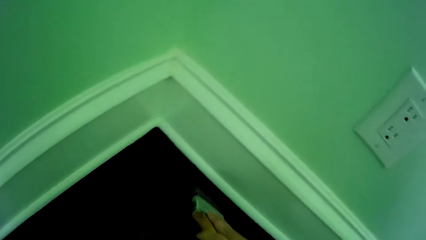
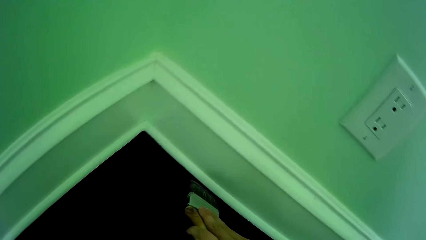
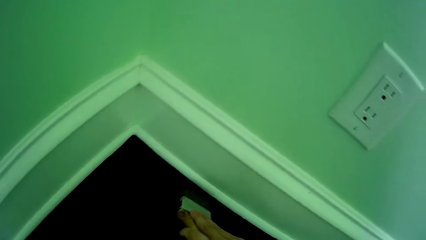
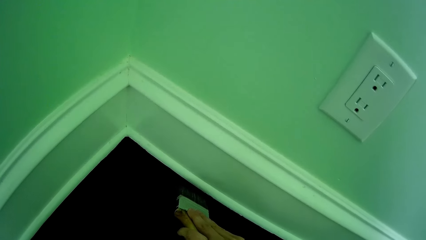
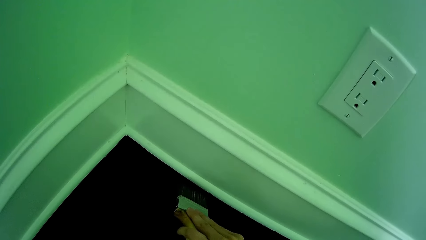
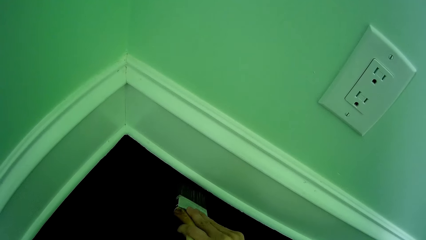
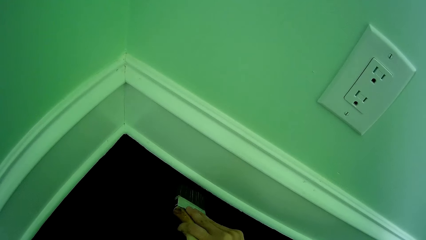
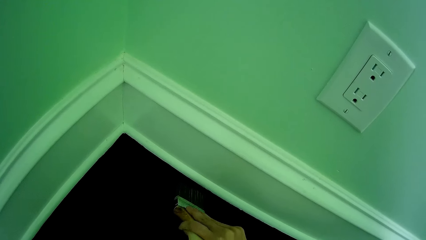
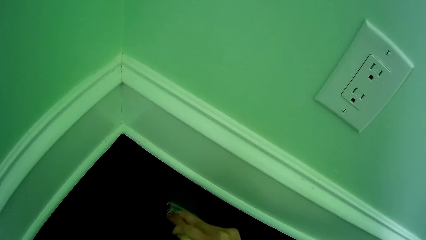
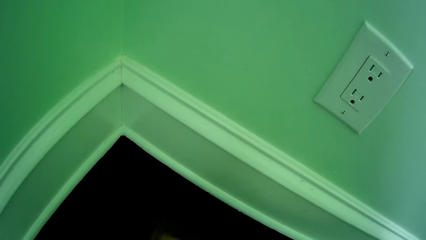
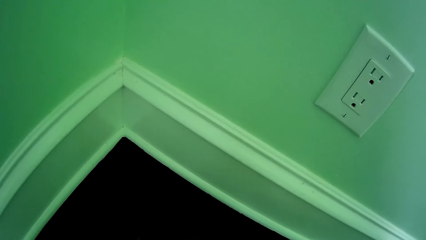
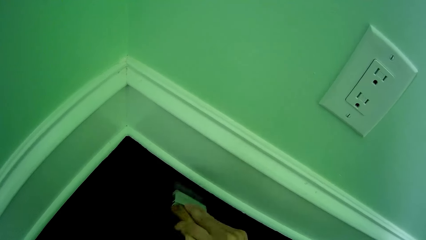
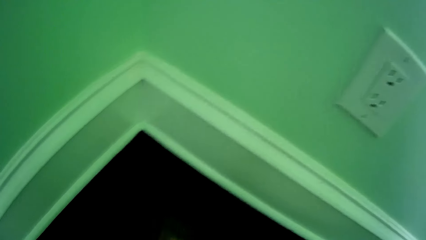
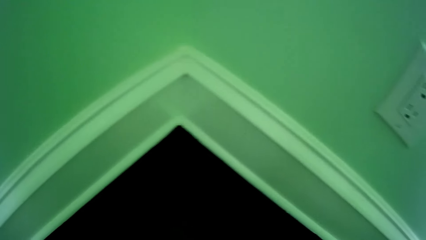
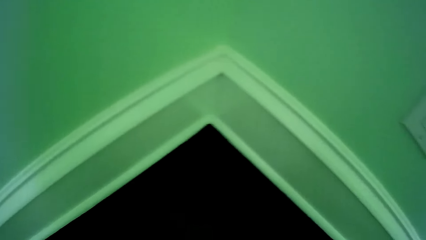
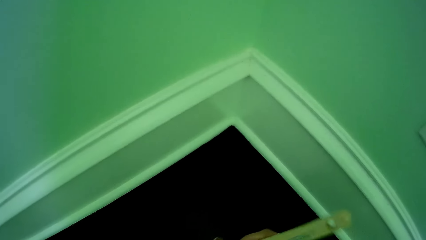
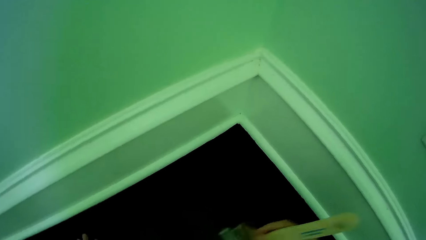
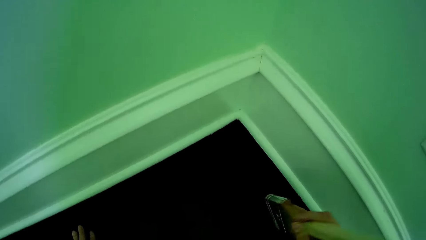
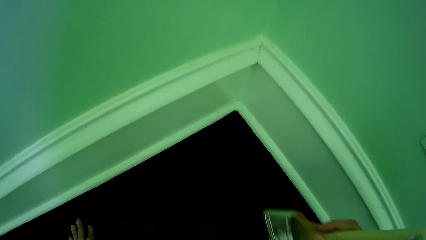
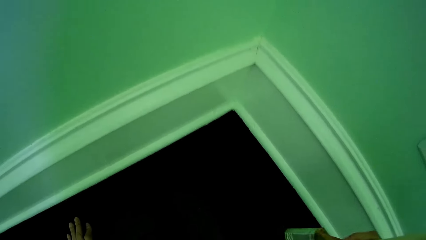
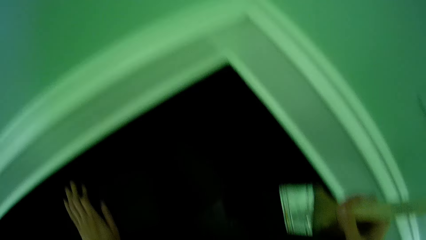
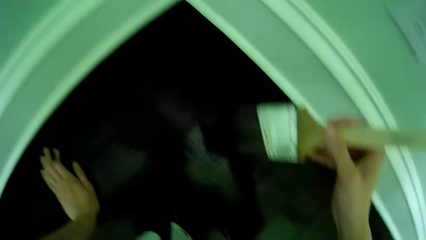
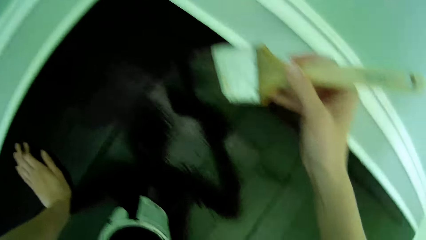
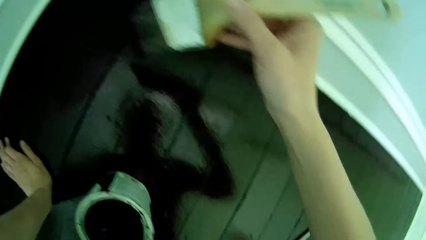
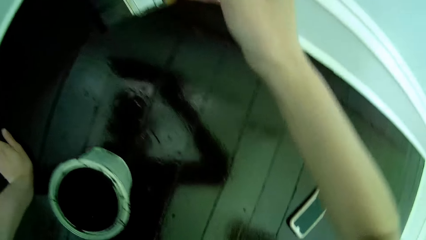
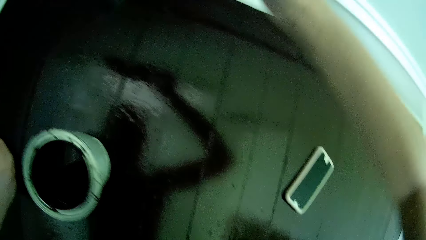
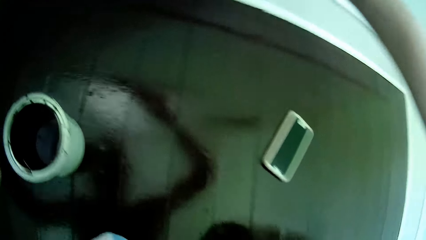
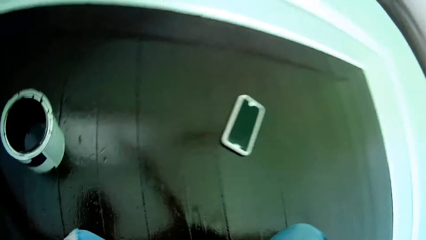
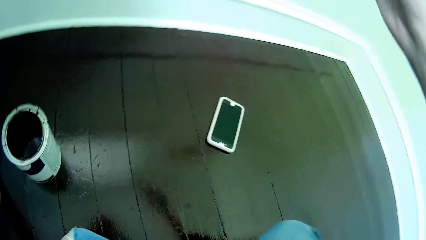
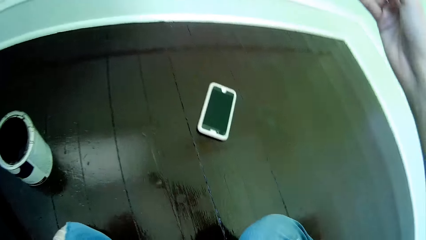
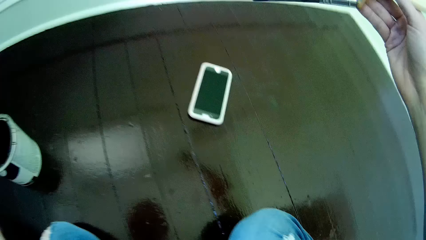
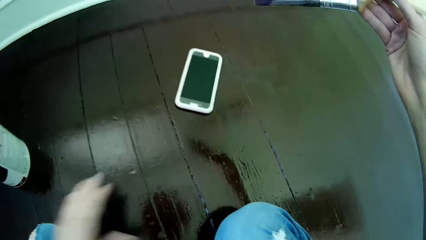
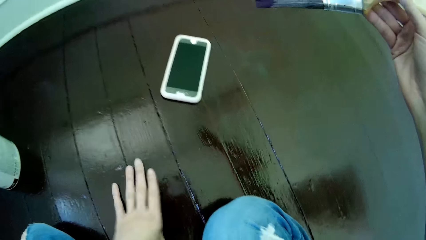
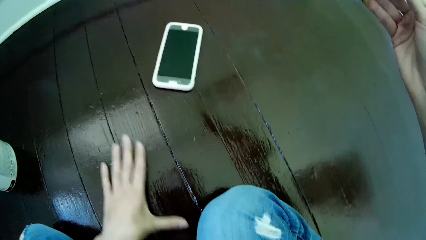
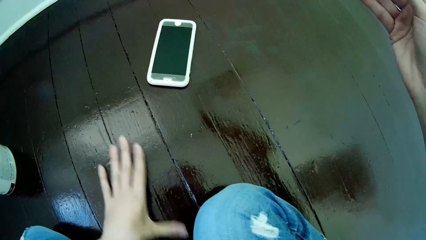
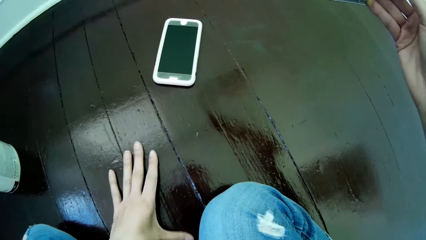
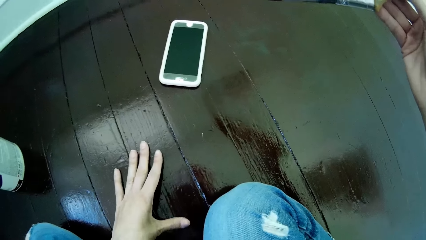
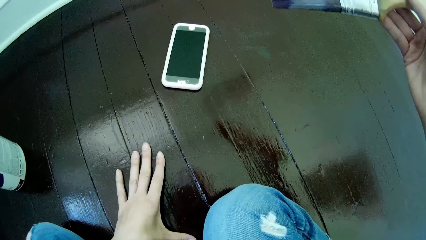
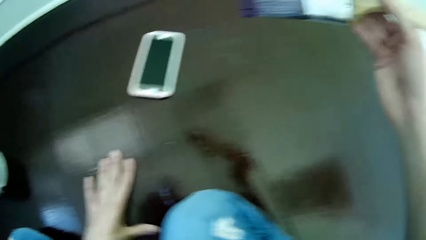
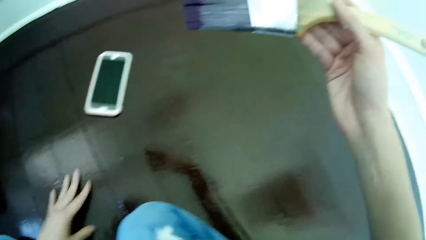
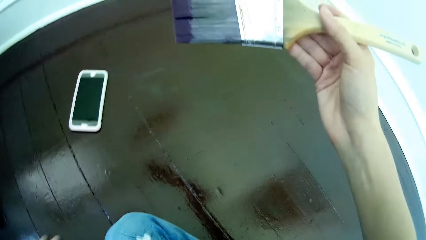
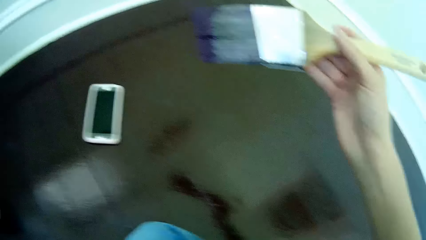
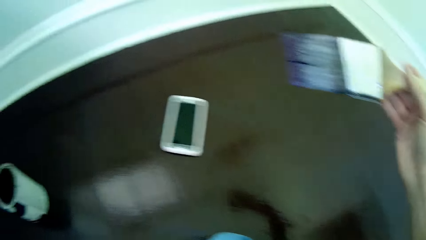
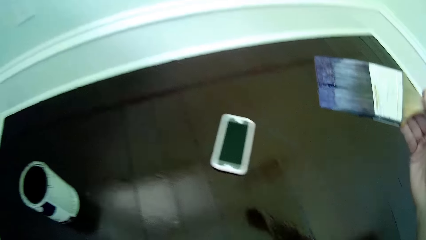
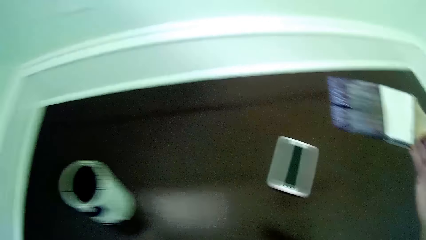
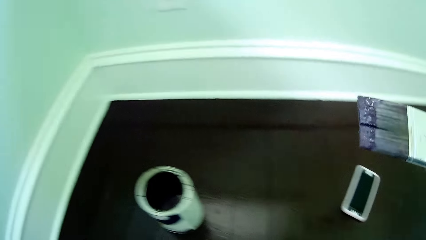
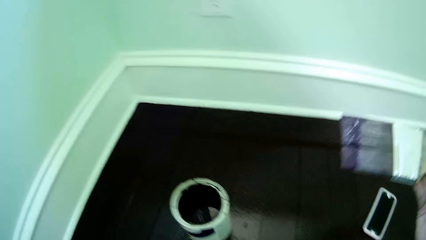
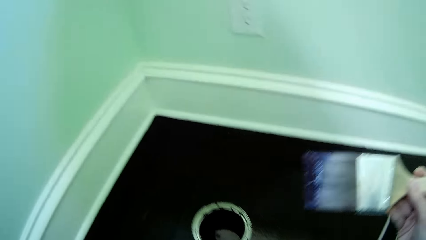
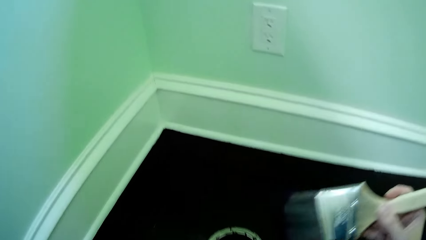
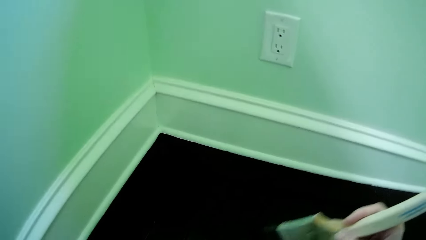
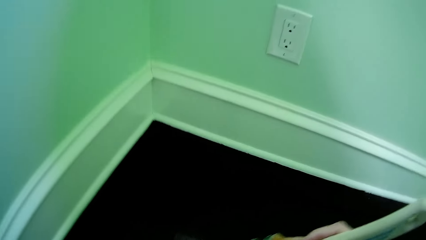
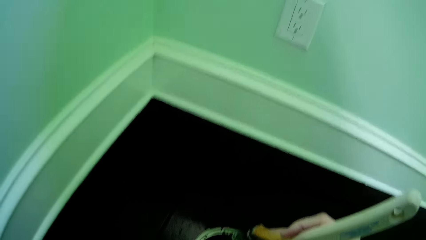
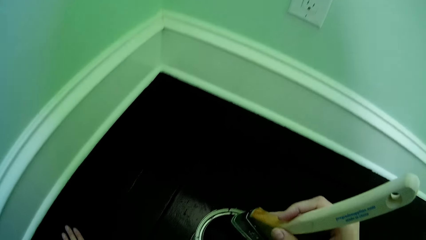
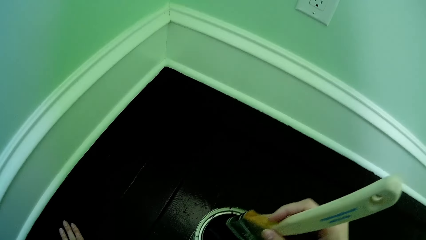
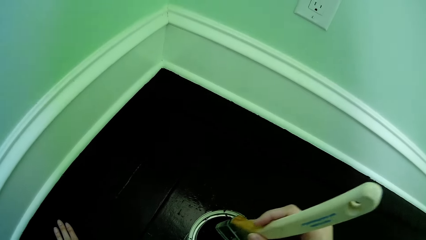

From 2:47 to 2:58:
The camera wearer holds the paintbrush. He touches the floor. He wipes the floor with his left hand. He holds the paintbrush.

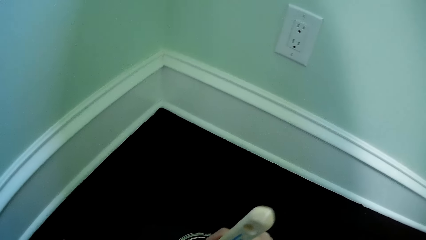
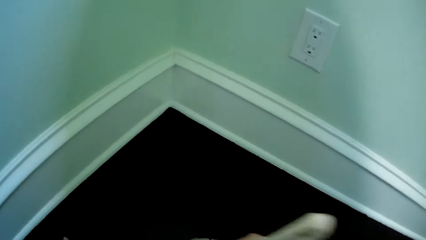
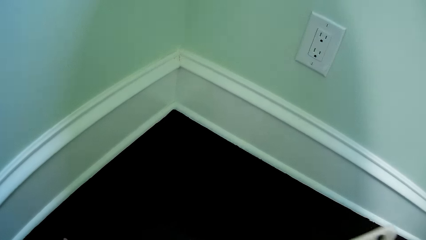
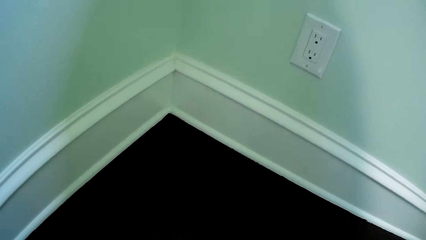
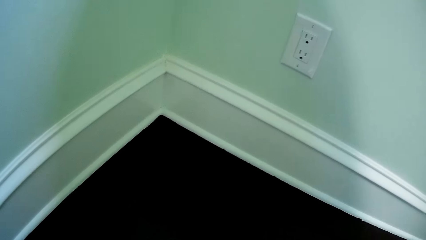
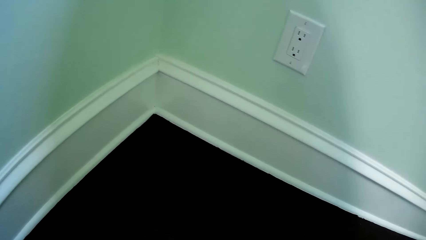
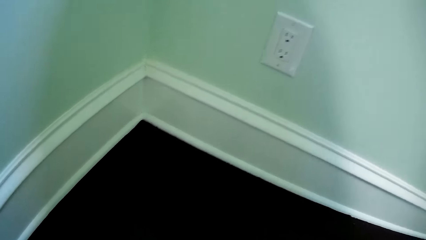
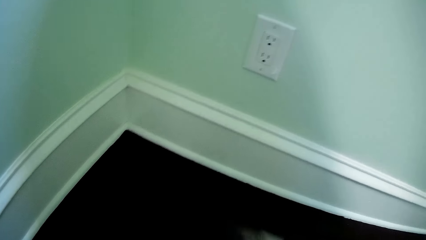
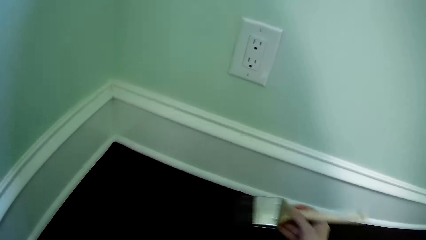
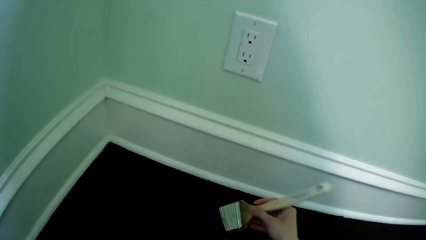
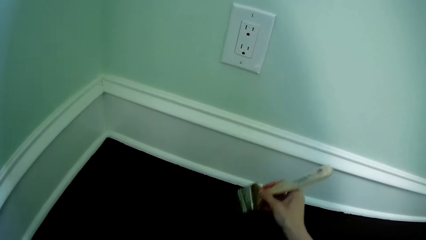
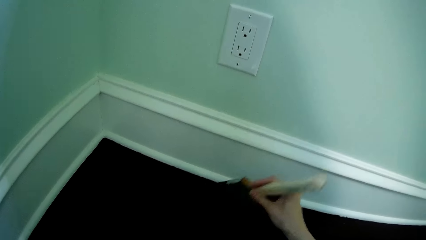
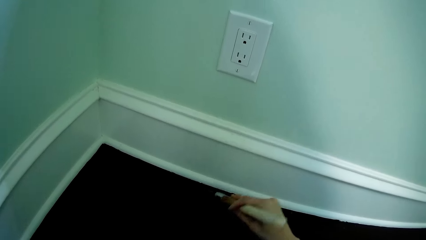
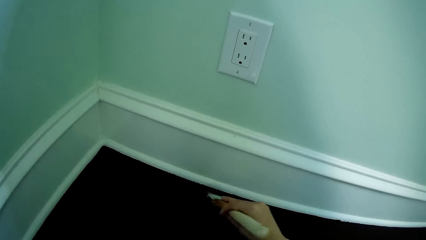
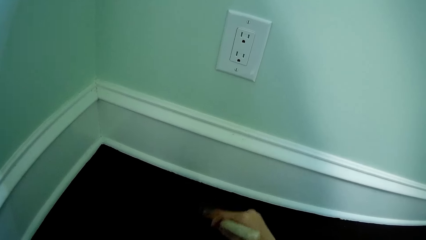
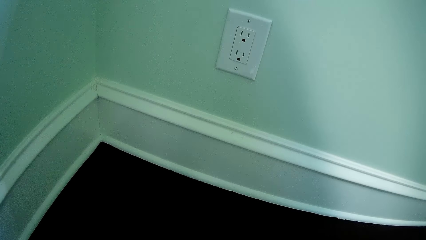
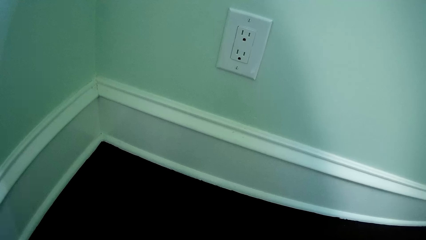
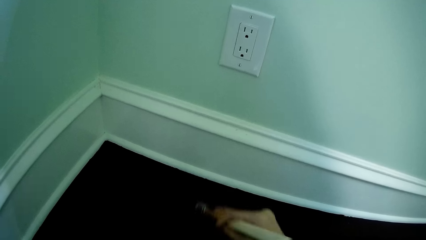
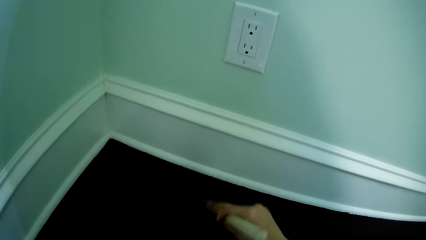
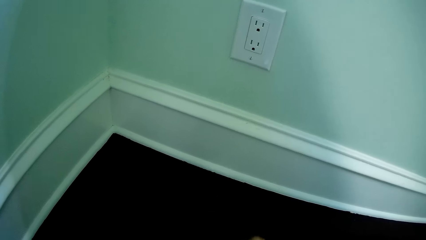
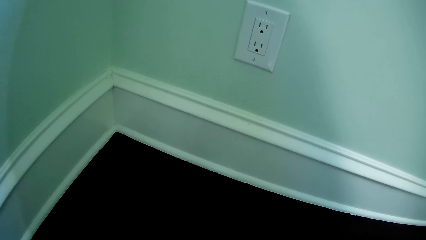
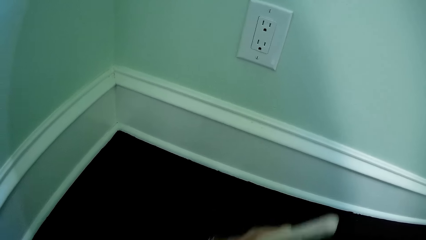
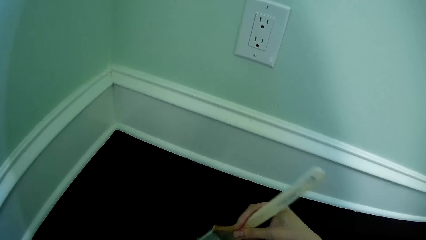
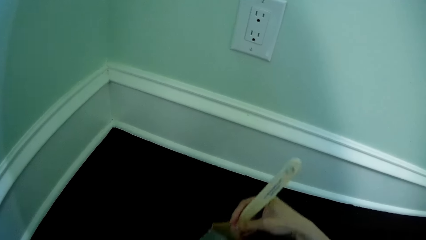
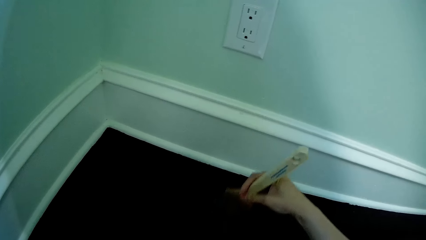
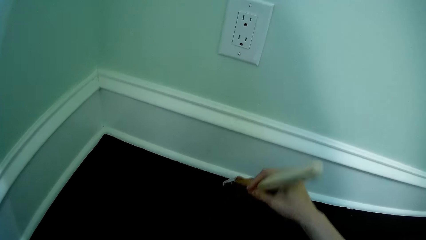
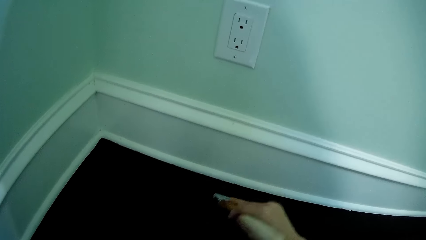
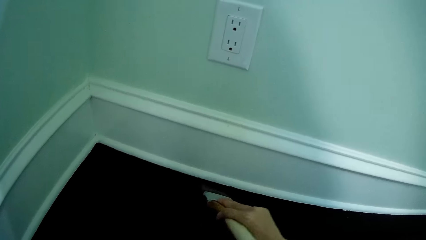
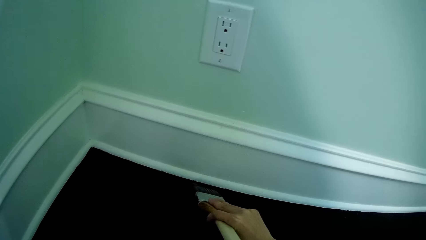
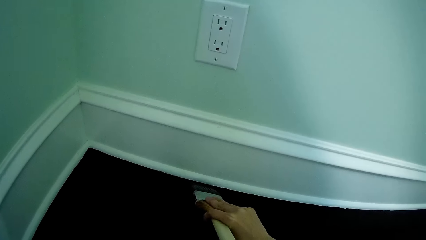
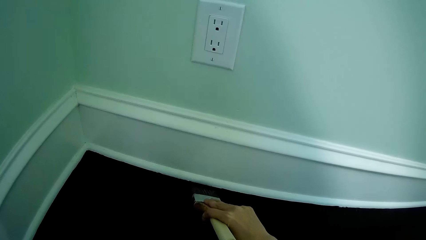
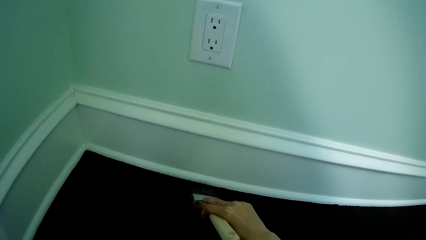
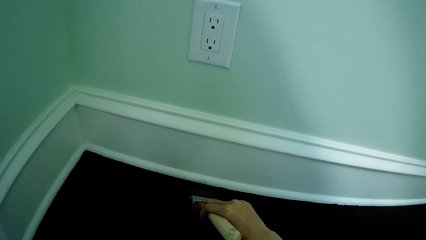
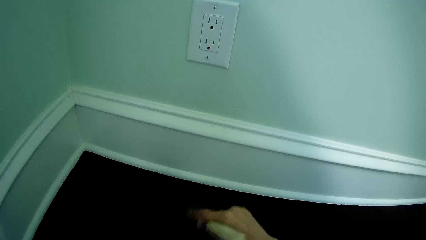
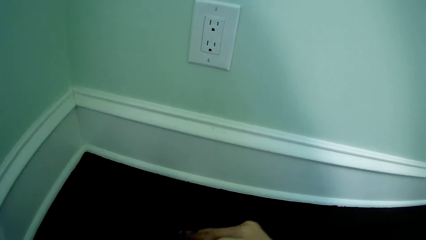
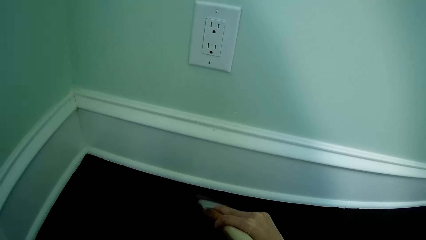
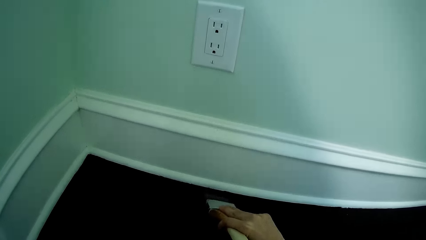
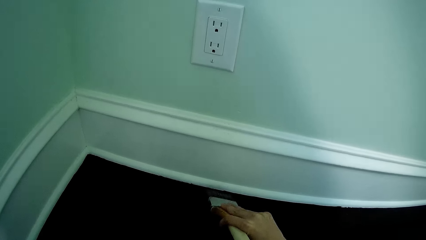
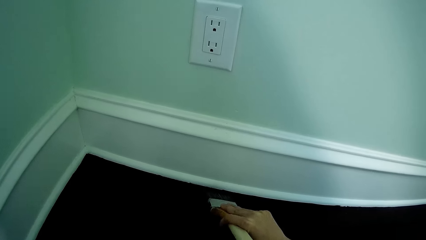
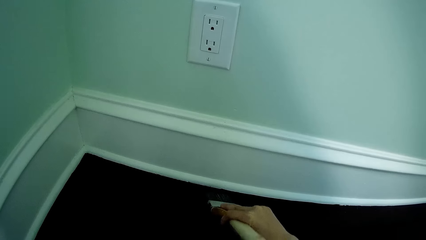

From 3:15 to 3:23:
The camera wearer dips the paintbrush into the paint. They remove the paintbrush from the paint. They paint the floor using the paintbrush.
